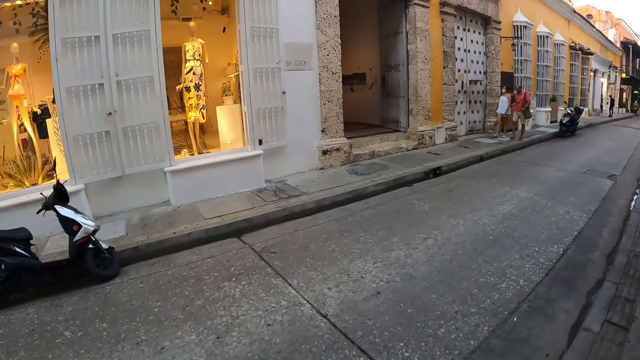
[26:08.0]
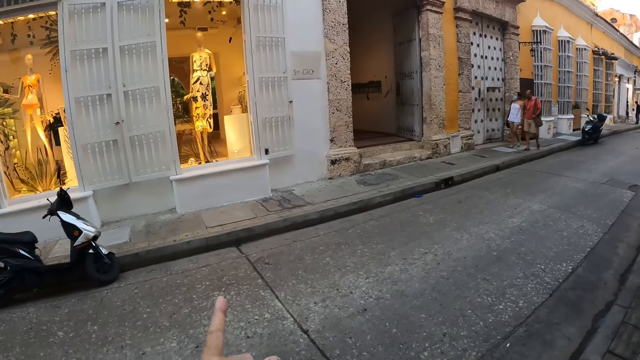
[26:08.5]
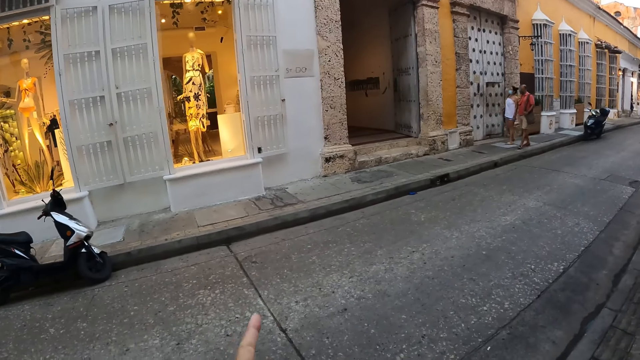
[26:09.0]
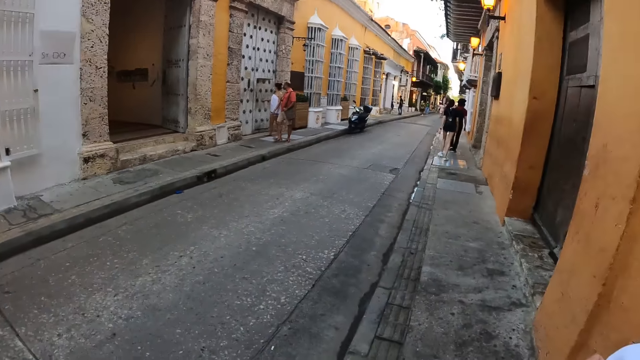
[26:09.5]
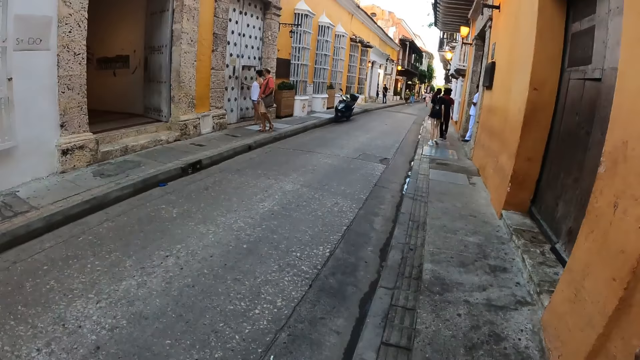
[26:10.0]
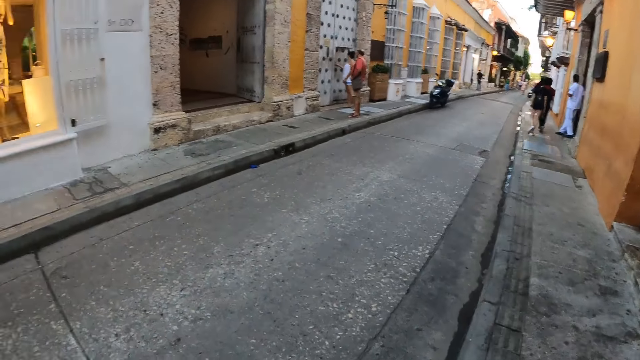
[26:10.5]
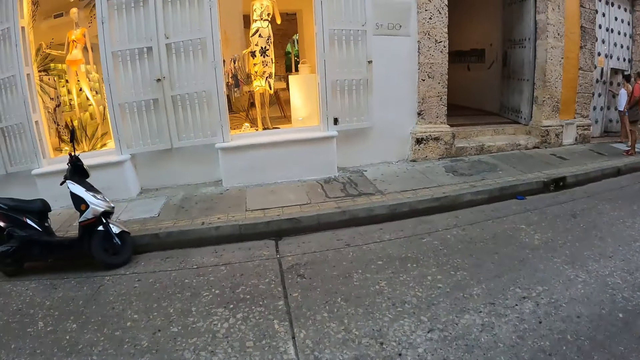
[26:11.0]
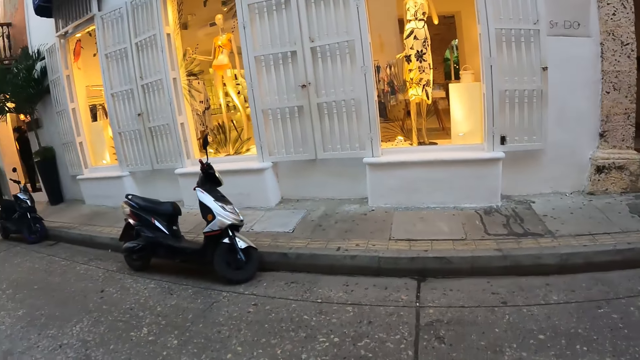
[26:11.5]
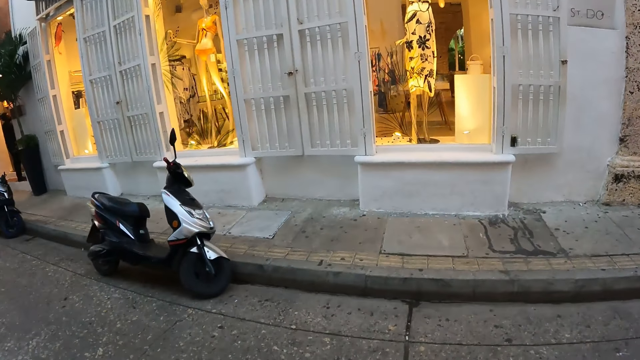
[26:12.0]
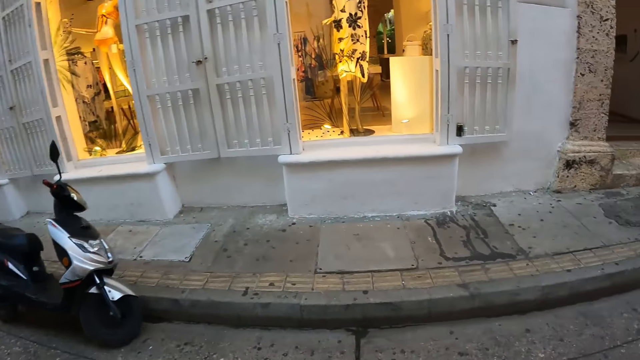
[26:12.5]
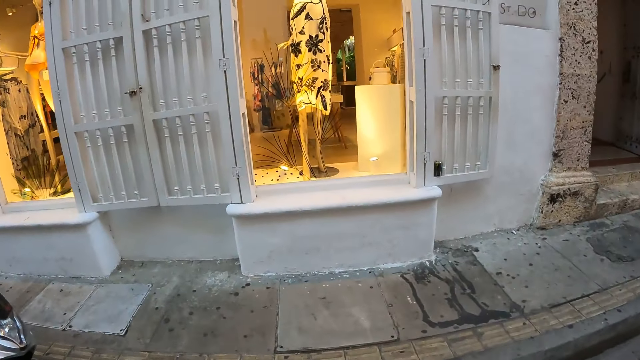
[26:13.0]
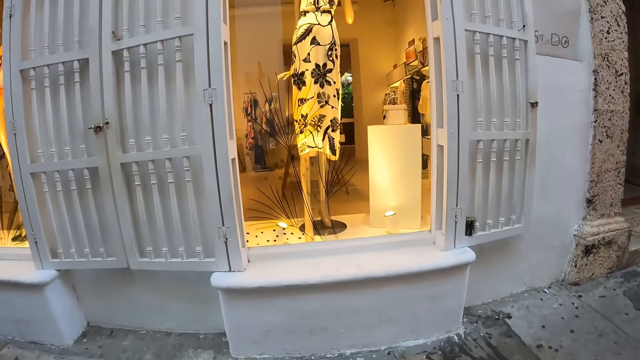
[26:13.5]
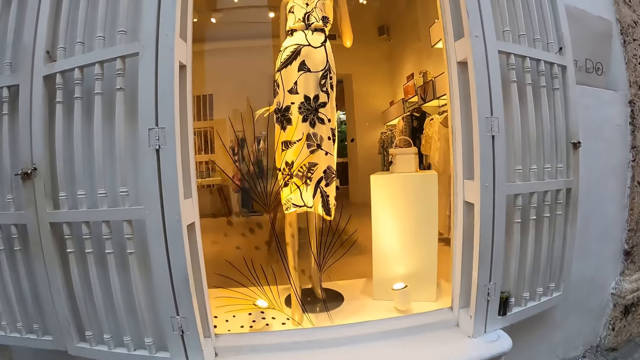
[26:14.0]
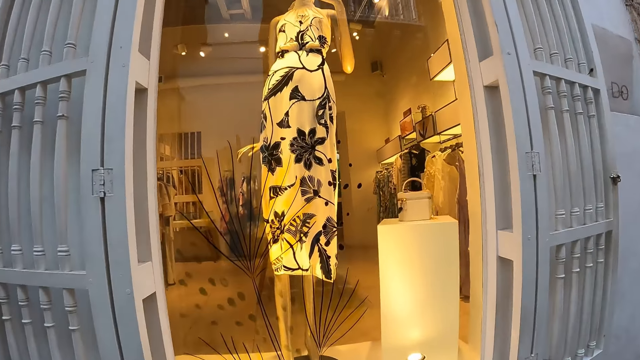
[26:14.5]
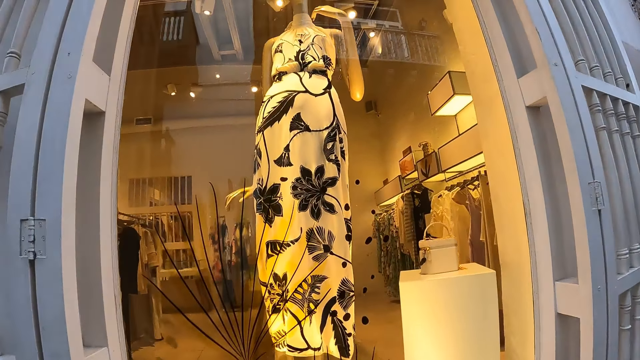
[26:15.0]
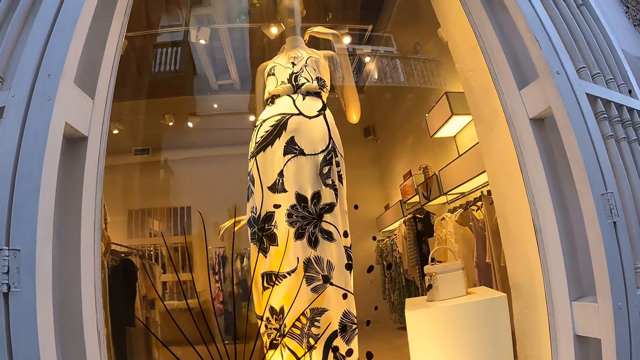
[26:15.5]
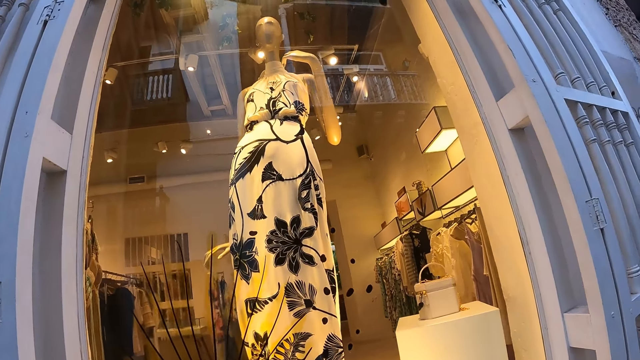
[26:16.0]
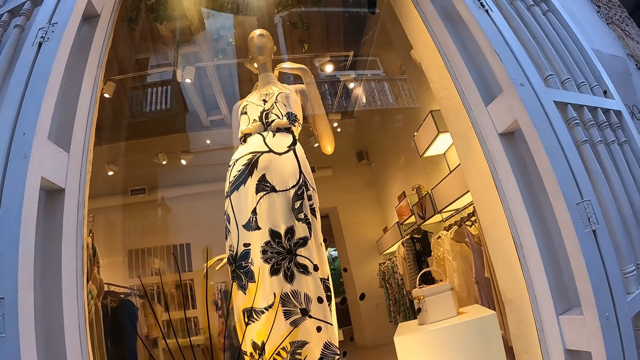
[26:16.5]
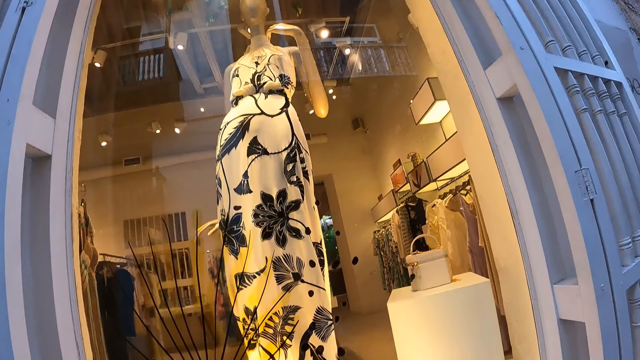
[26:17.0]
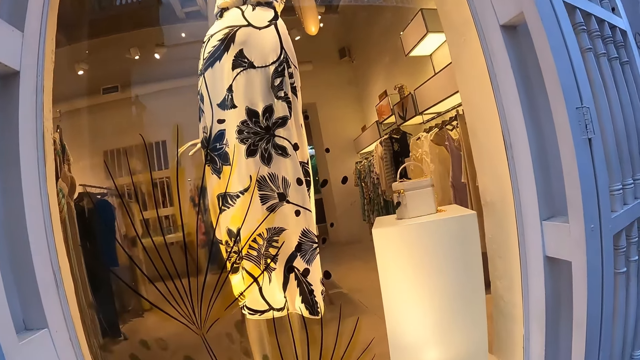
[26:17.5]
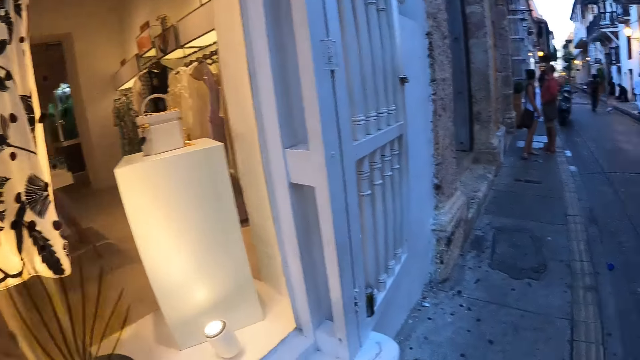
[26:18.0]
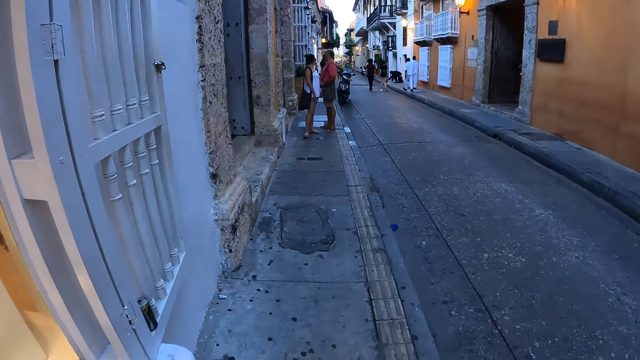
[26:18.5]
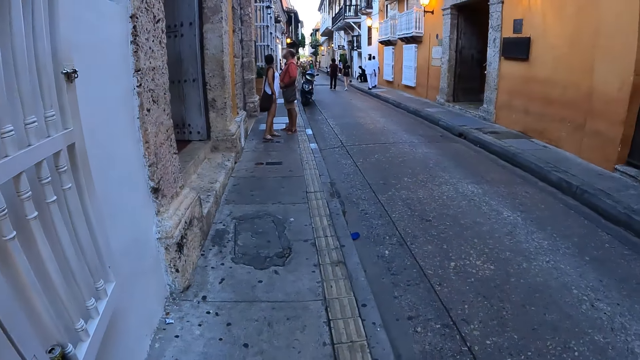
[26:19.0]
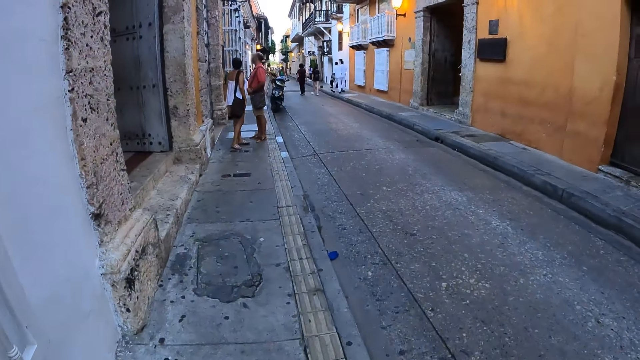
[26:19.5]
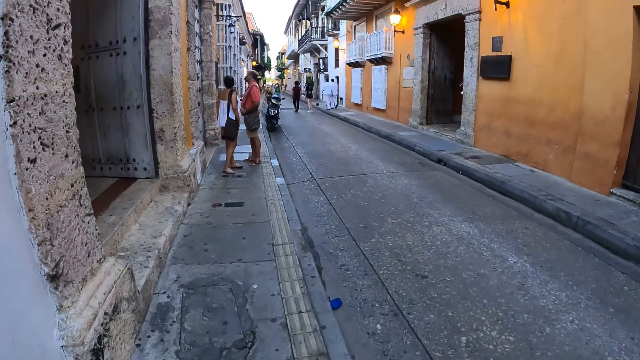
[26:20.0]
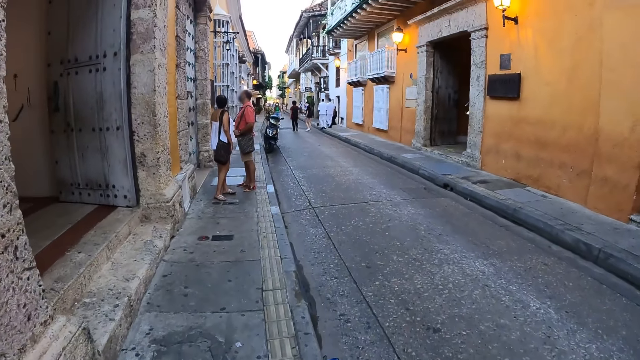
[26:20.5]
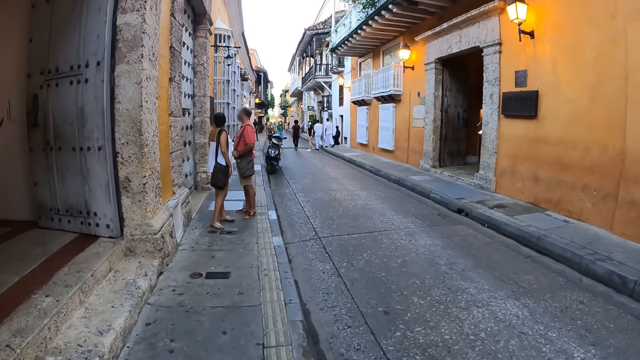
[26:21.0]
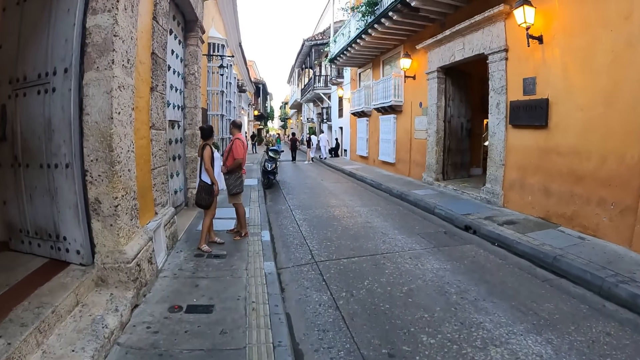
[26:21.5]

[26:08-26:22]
The camera wearer stretches his right hand forward. He points at the building. He crosses the road. He walks towards the building. He stares at the dress. He walks on the pavement with two people and walks forward on the street.

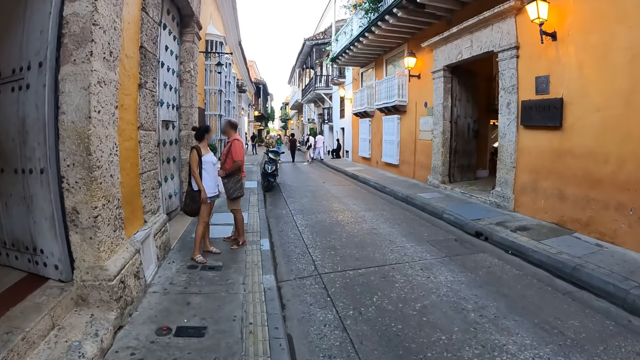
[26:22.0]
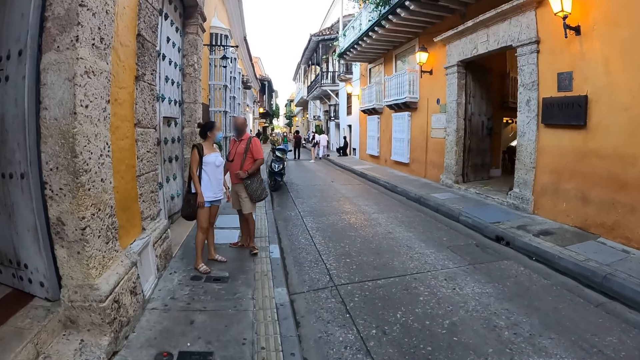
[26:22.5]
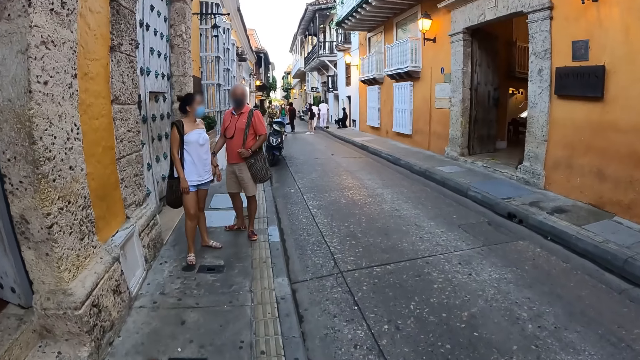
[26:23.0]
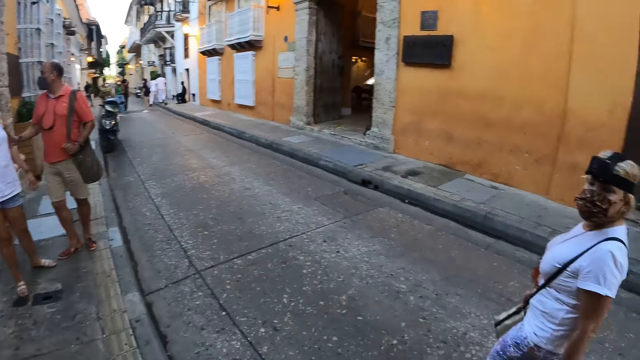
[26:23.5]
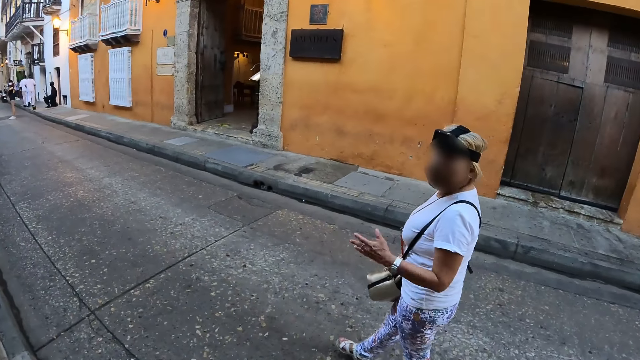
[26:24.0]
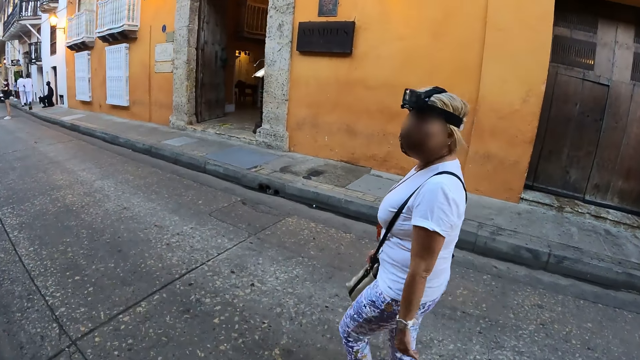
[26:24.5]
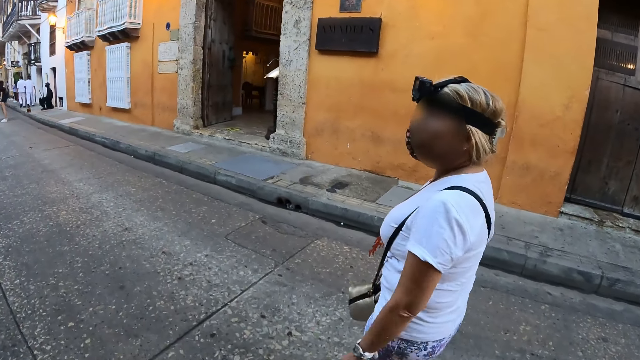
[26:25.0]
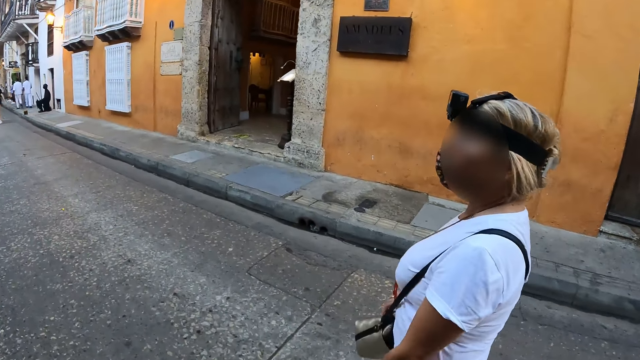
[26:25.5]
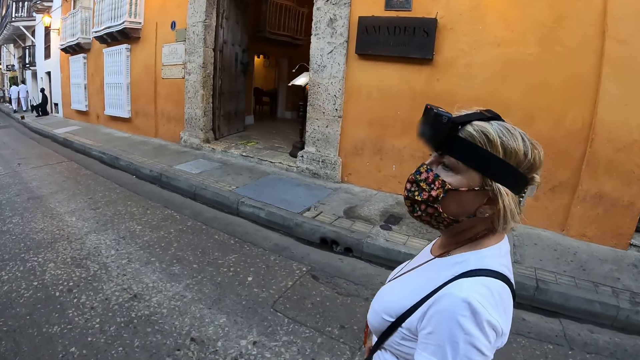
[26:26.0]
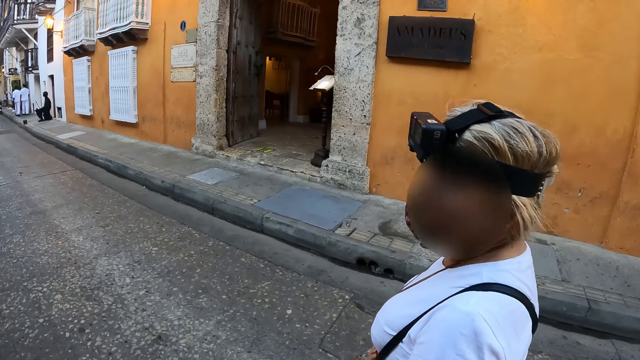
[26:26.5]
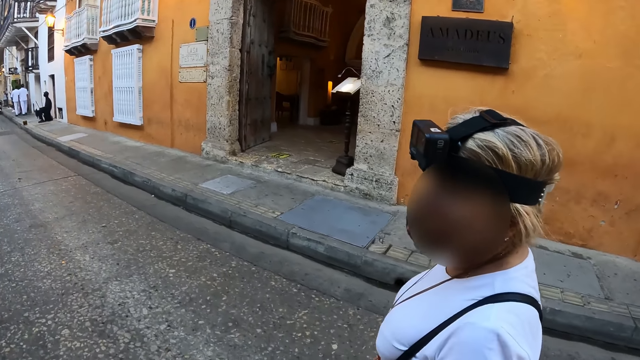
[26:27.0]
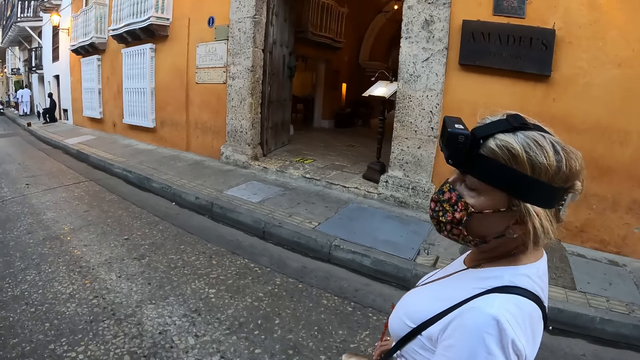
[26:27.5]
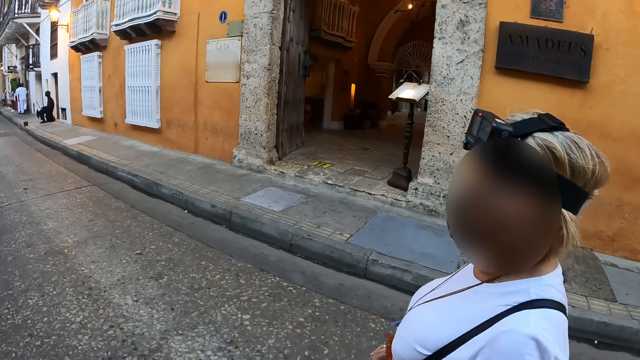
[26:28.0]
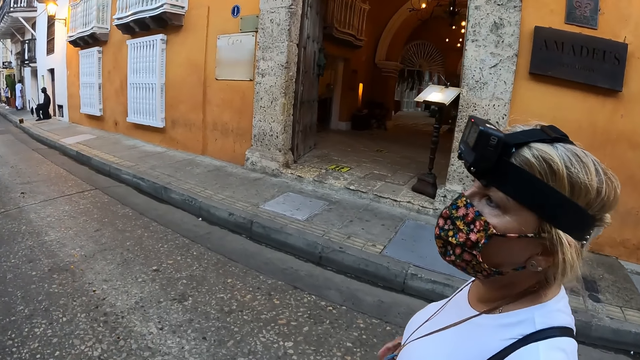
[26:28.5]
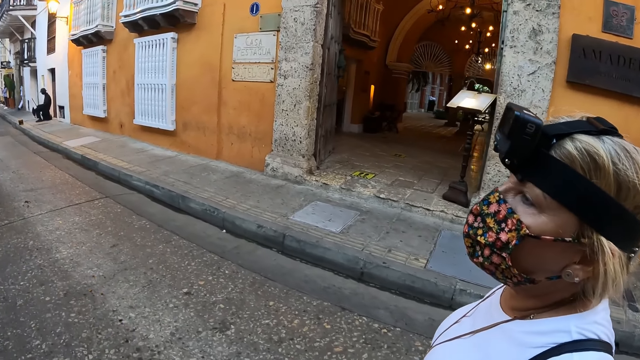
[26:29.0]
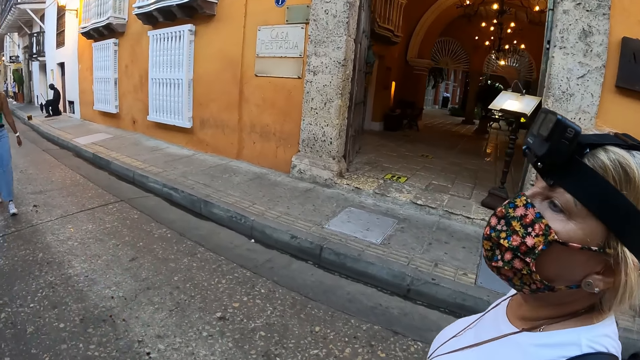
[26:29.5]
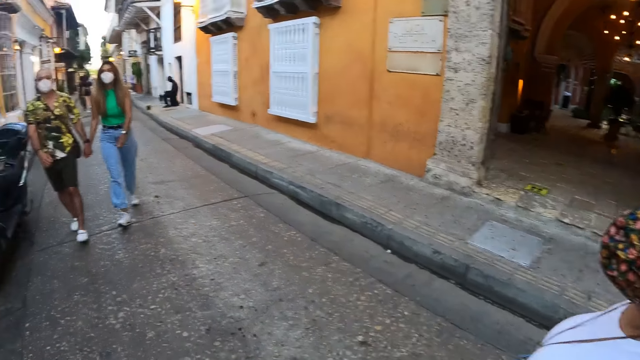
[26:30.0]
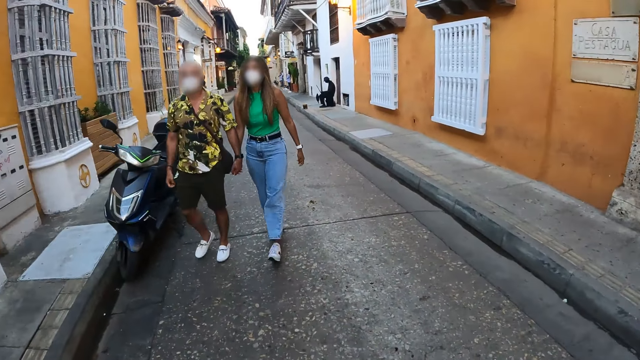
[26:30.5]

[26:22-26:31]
The camera wearer turns towards a woman. The woman interacts with the camera wearer. The woman gesticulates with her left hand. The camera wearer interacts with the woman and walks on the pavement with two people.
